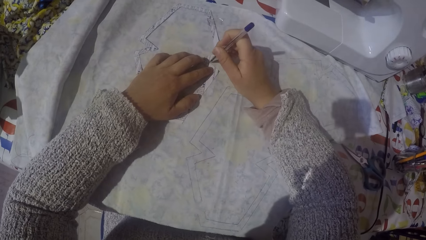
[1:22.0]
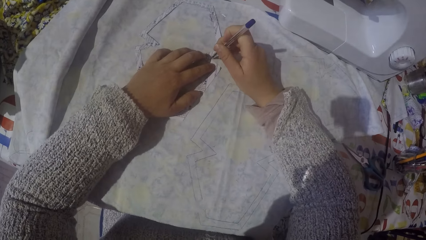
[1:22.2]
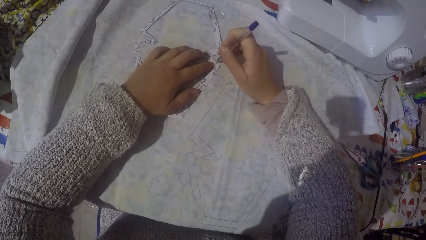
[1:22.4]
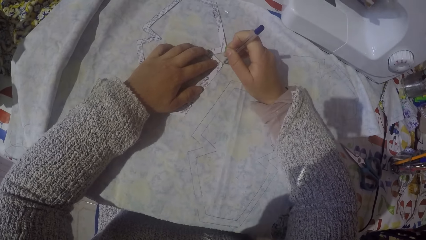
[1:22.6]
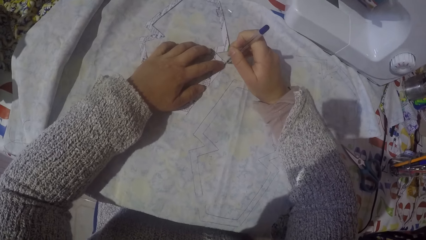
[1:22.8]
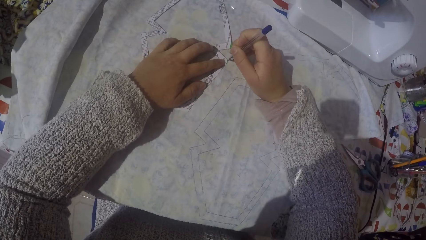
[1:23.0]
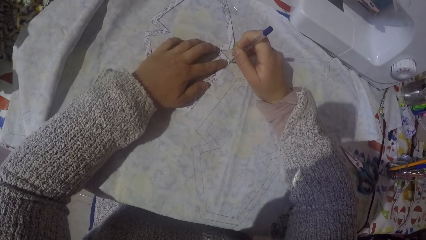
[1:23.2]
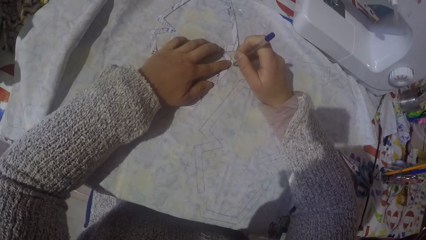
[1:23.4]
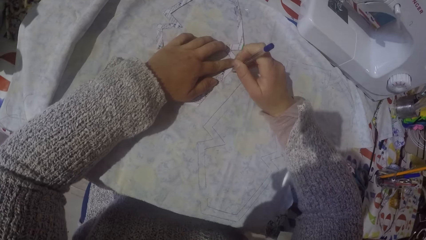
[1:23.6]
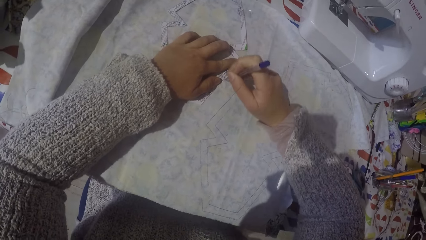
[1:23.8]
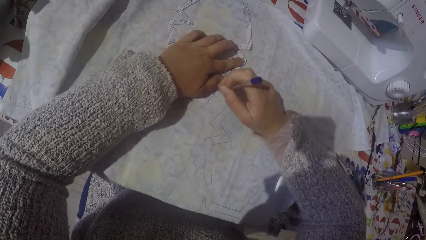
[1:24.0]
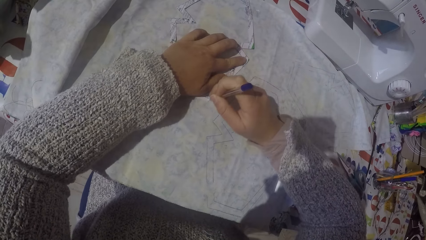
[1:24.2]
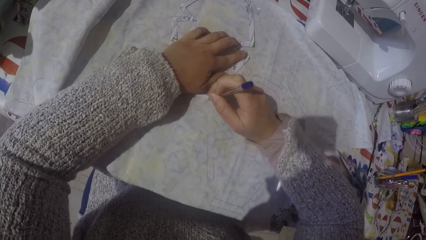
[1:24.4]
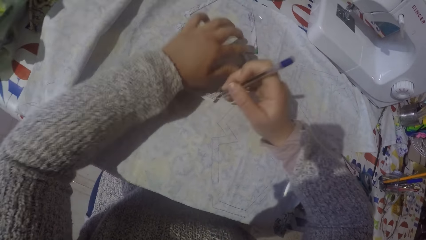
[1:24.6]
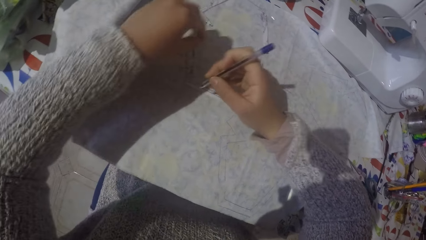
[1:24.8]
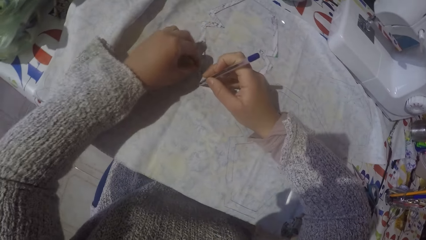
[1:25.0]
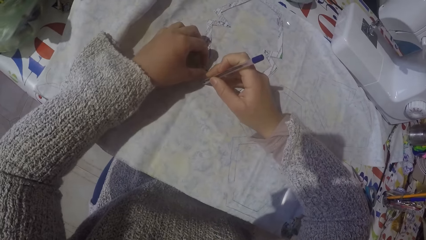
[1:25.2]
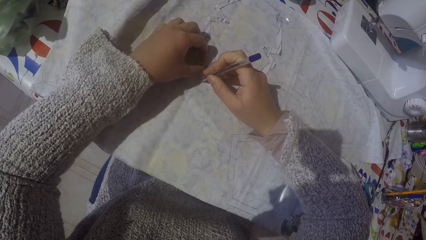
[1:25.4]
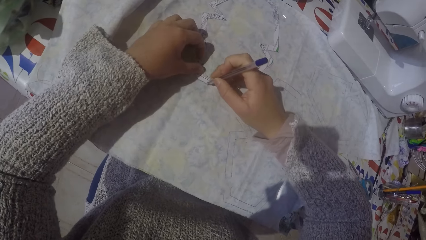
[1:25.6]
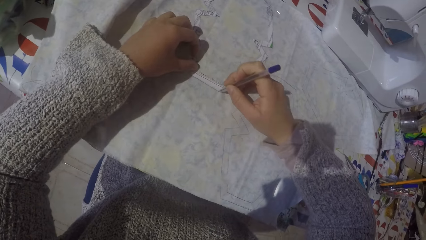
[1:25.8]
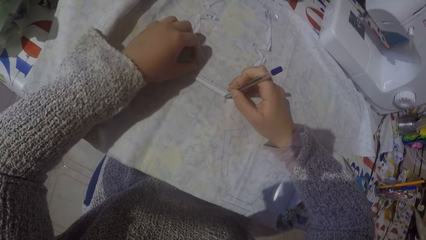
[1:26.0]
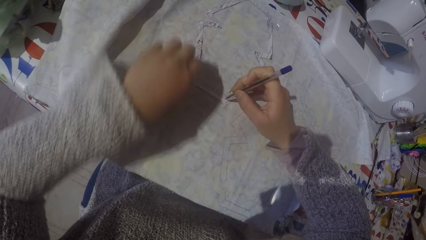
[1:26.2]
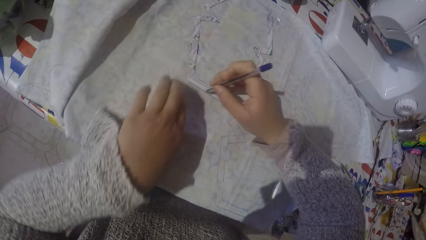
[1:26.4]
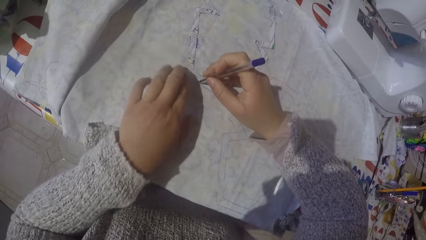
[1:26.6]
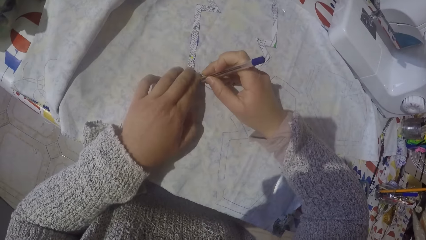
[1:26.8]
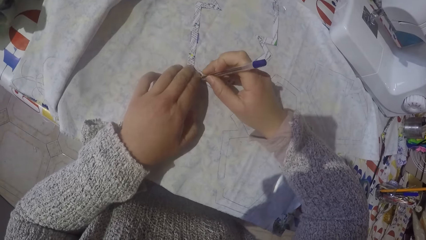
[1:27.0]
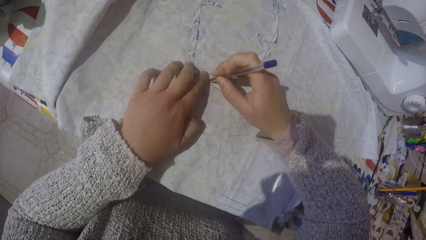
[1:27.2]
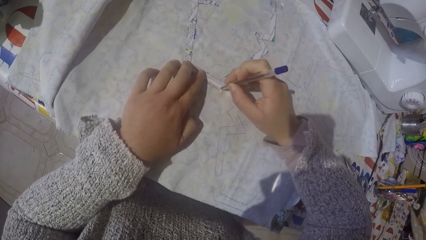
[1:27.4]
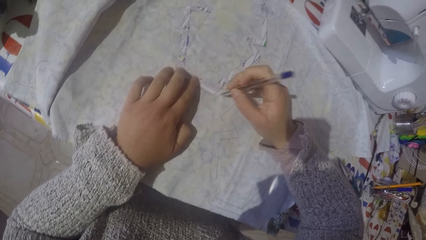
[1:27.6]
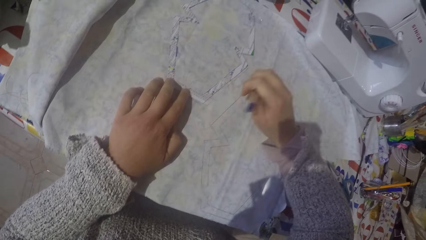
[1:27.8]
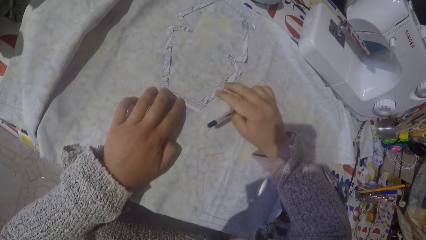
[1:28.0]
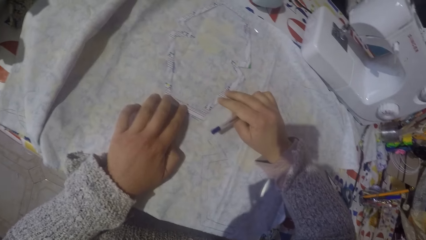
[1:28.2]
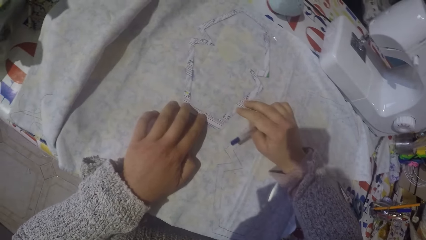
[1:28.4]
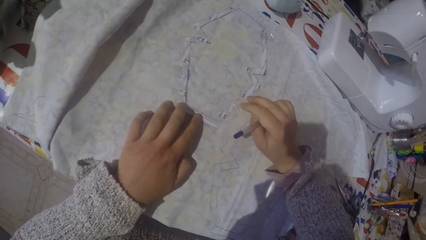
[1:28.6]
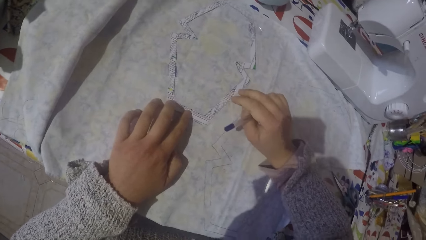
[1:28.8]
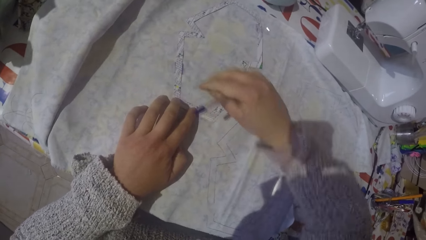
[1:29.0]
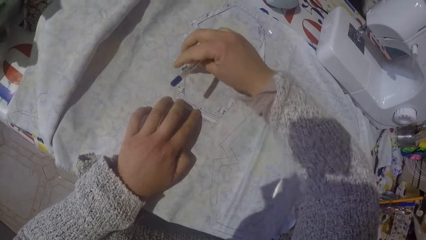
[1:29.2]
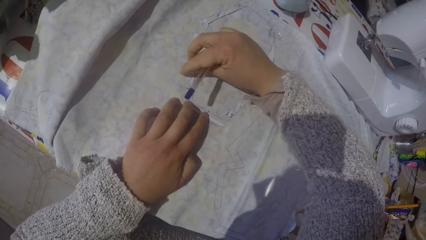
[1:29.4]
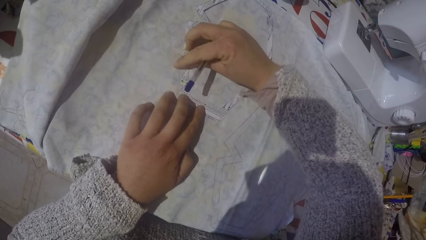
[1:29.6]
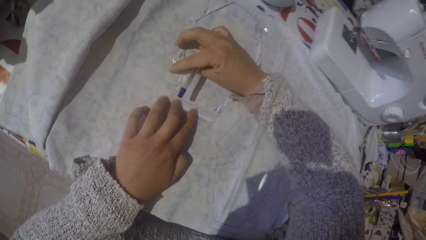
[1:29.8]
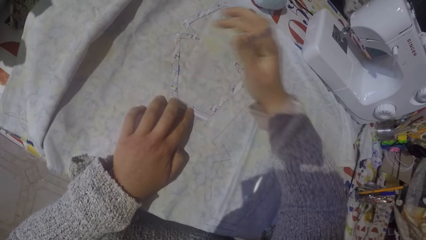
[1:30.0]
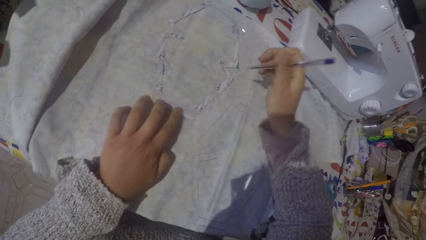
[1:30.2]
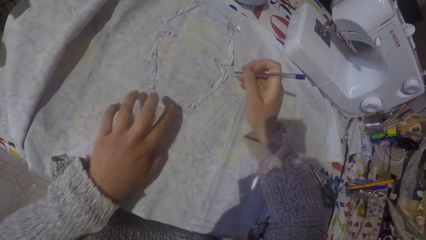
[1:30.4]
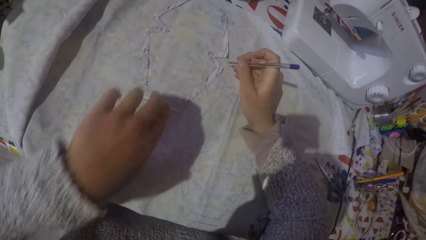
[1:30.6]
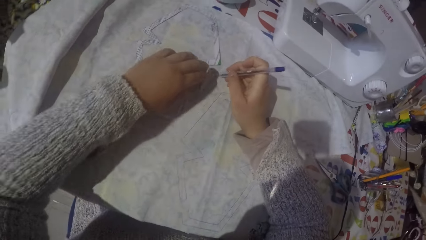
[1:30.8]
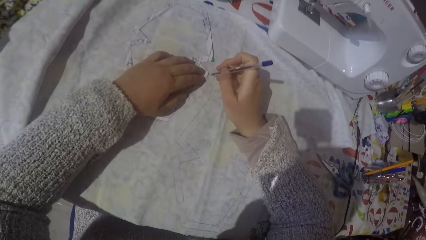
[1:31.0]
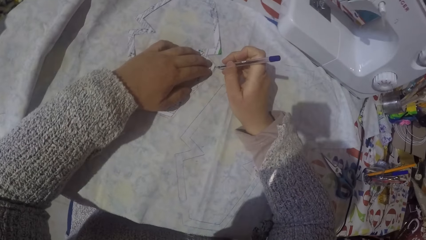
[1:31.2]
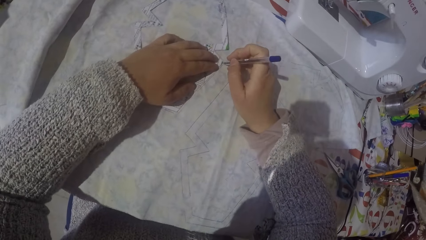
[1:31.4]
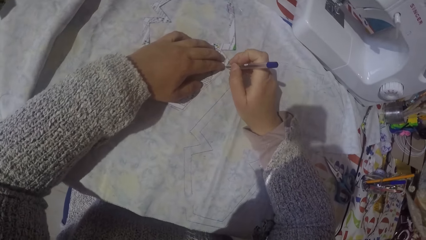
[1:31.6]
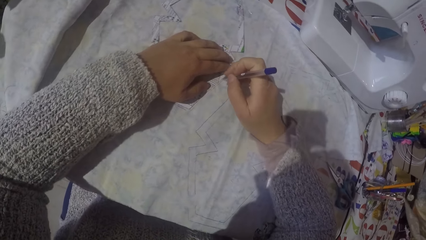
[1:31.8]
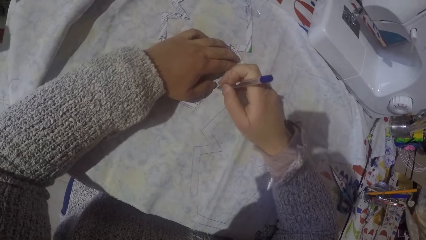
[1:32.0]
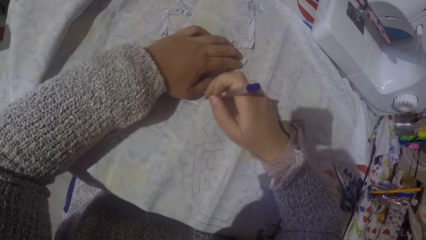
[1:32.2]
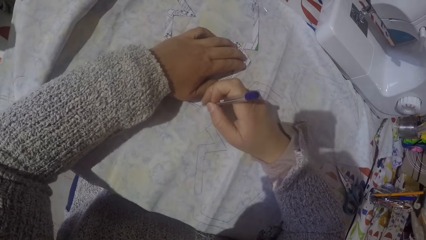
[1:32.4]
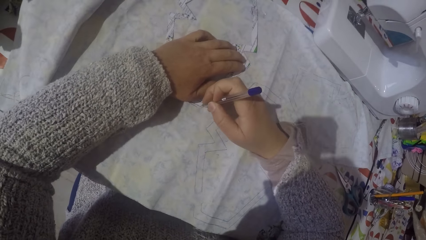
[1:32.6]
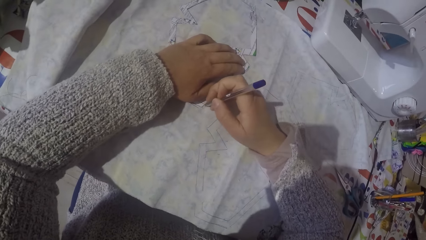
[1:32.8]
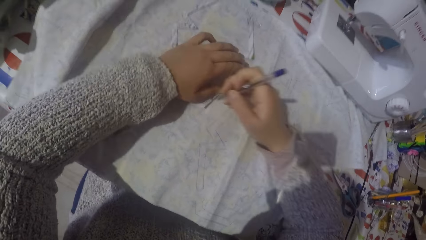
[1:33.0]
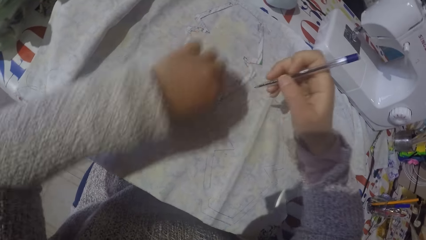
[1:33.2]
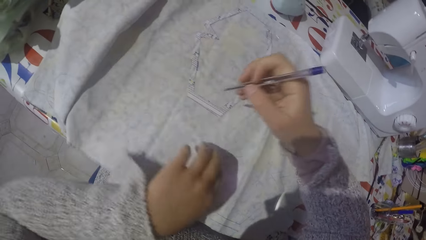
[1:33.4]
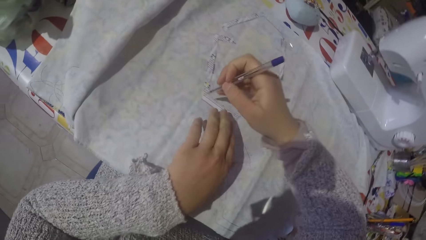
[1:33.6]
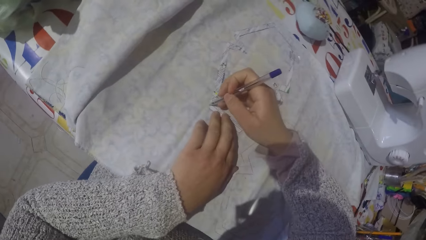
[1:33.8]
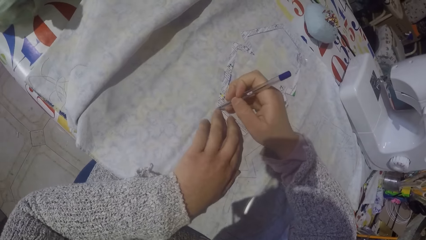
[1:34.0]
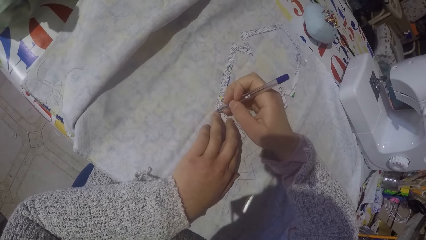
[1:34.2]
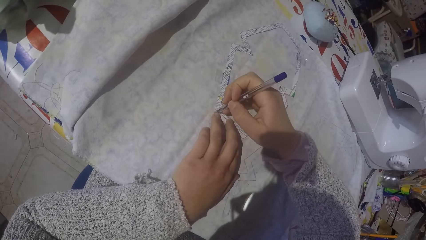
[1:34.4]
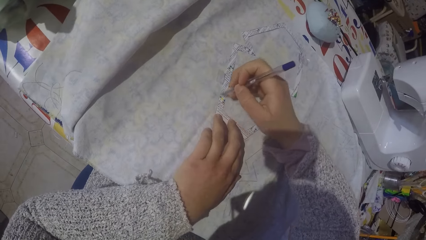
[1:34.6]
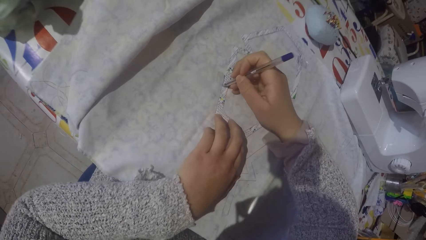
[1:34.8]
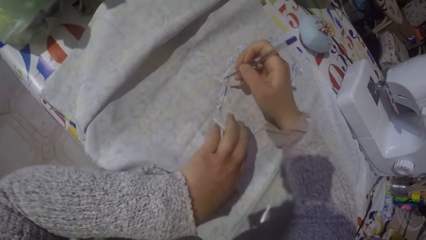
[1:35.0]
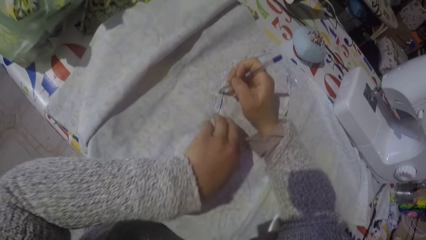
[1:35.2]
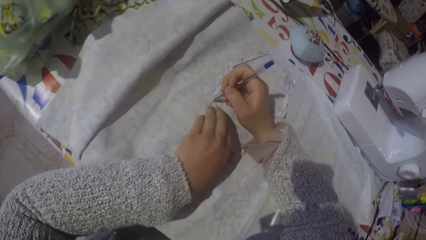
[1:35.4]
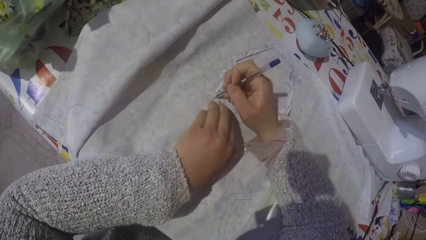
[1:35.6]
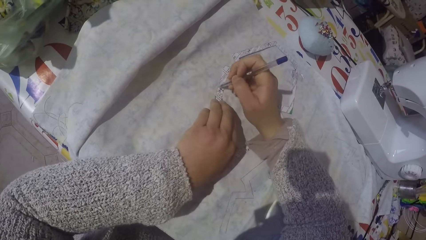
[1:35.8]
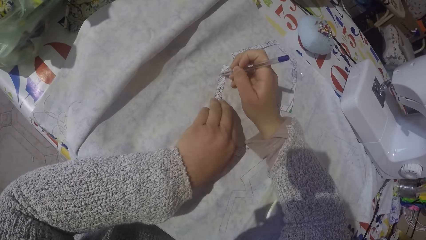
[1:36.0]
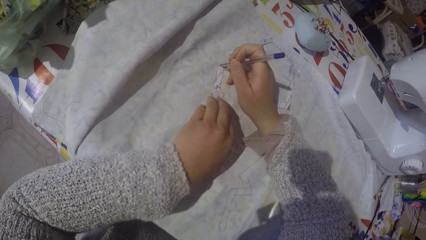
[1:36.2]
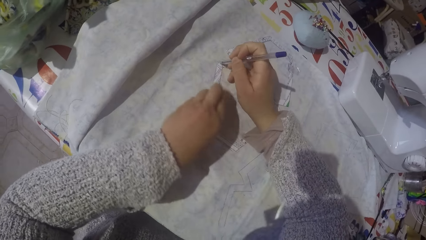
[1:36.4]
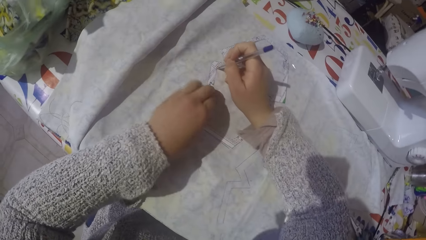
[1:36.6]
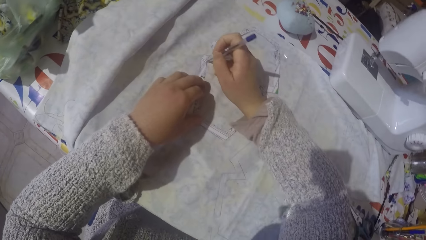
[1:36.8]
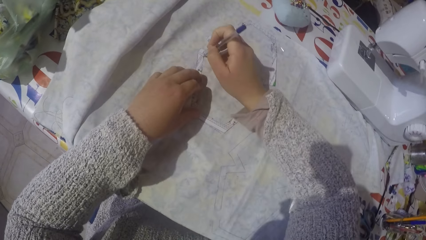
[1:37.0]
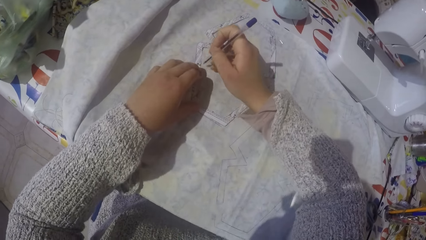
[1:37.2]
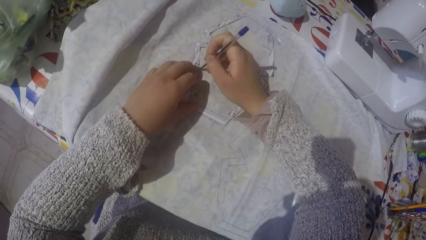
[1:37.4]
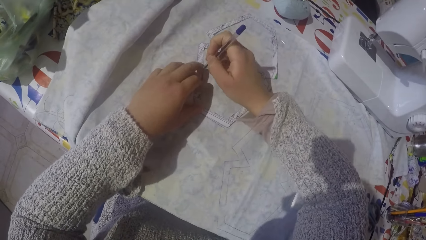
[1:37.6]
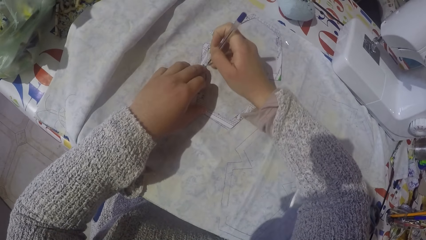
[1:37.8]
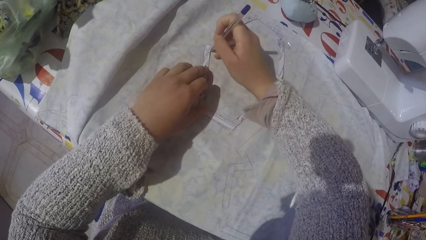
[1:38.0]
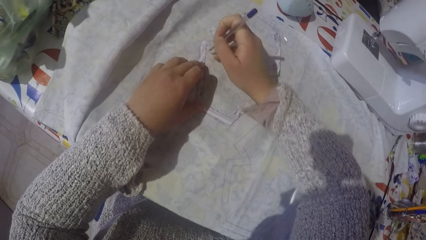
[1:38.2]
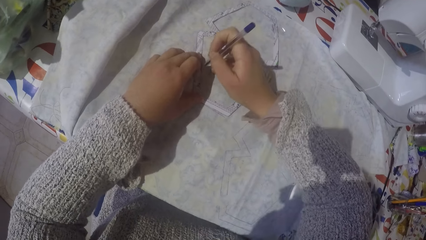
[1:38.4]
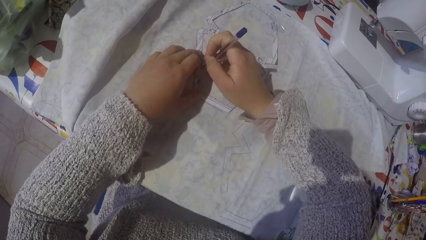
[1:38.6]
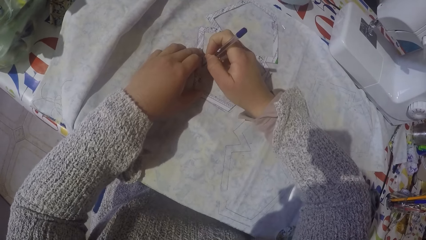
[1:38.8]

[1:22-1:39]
The camera wearer draws on a paper.
